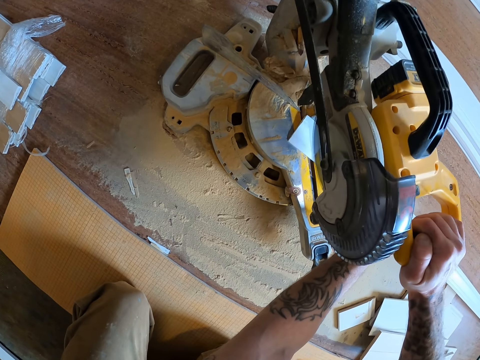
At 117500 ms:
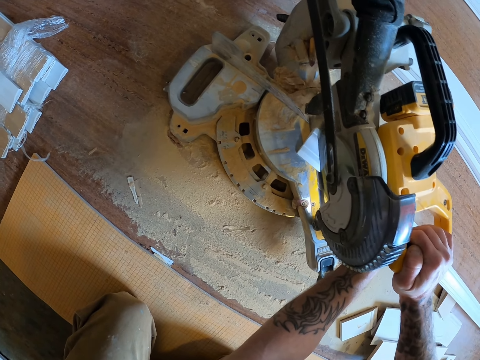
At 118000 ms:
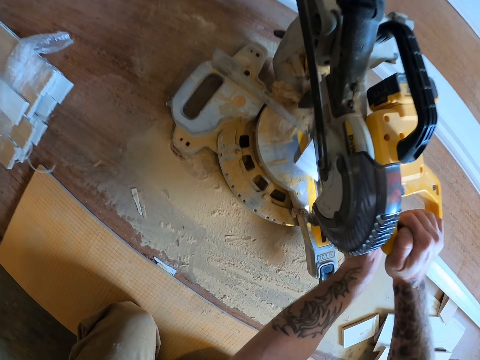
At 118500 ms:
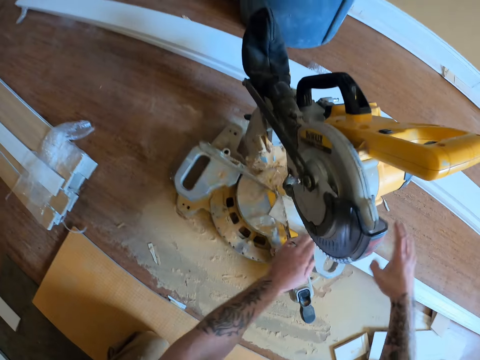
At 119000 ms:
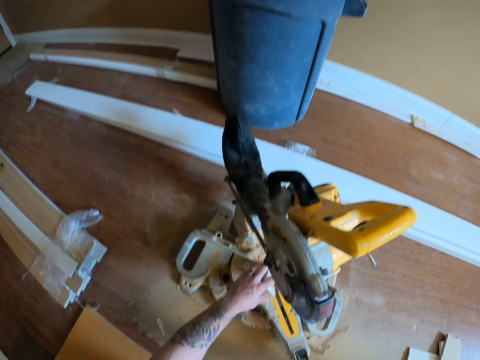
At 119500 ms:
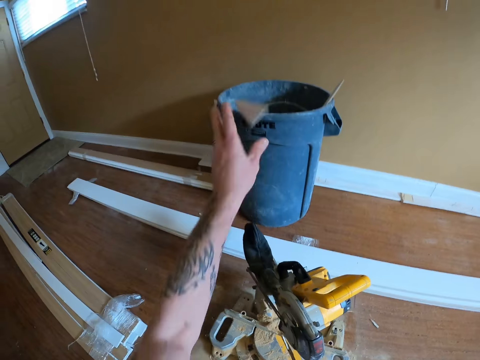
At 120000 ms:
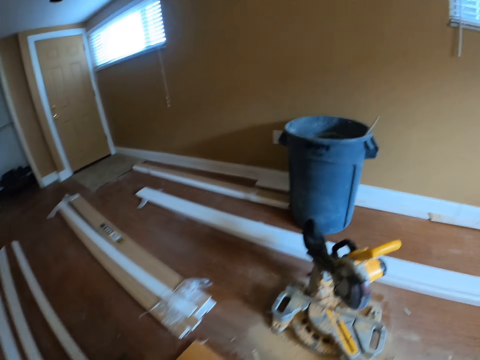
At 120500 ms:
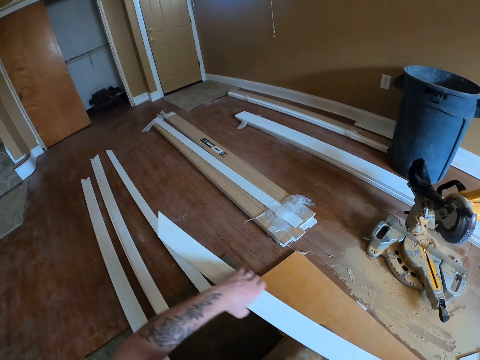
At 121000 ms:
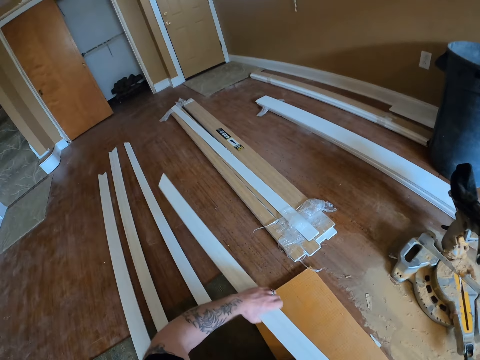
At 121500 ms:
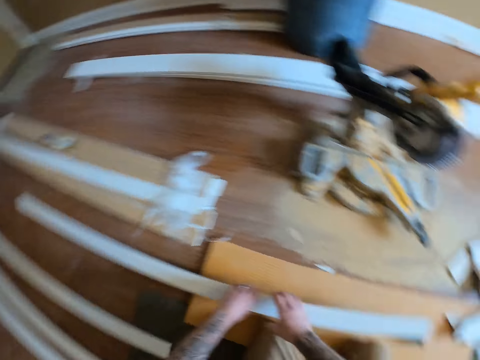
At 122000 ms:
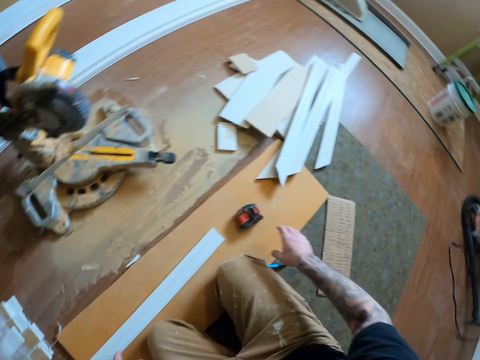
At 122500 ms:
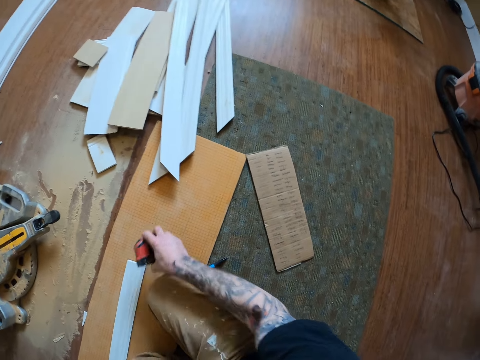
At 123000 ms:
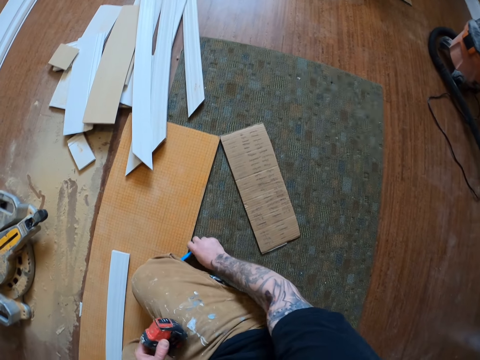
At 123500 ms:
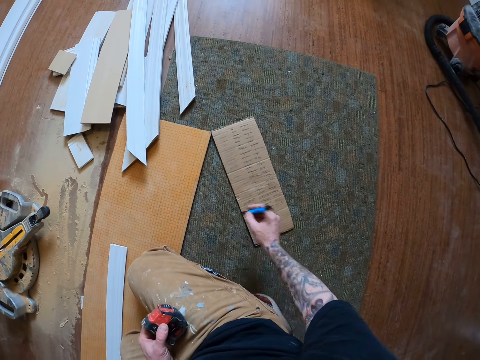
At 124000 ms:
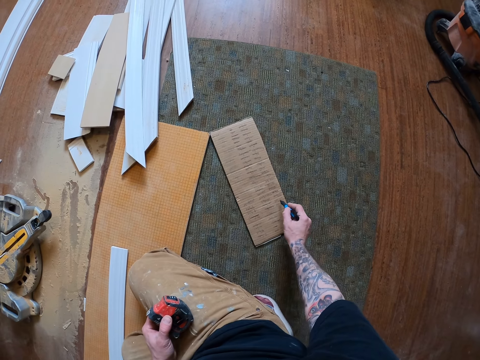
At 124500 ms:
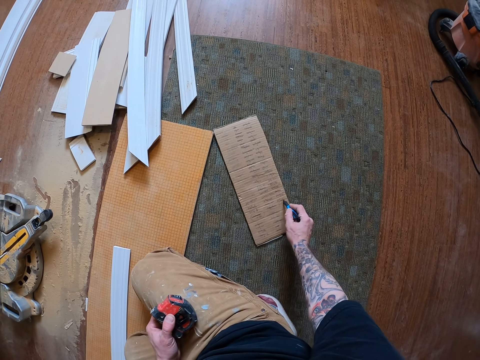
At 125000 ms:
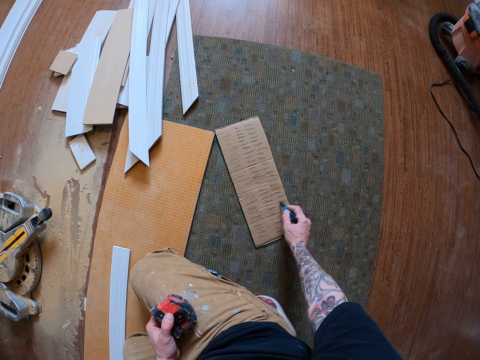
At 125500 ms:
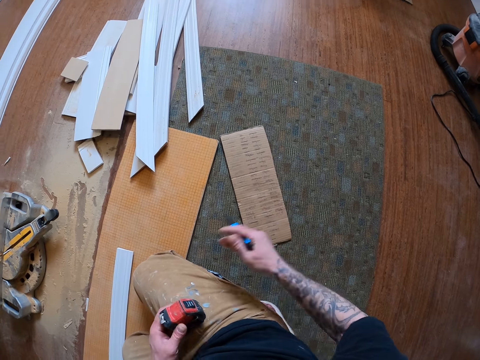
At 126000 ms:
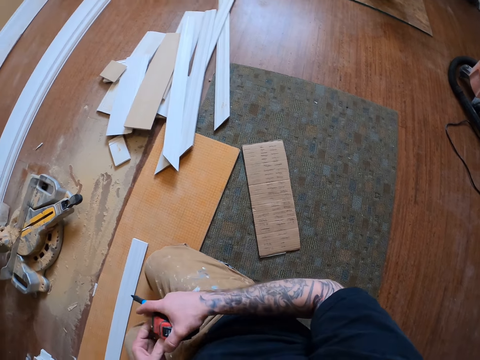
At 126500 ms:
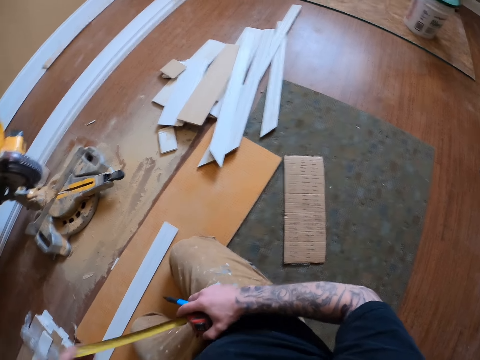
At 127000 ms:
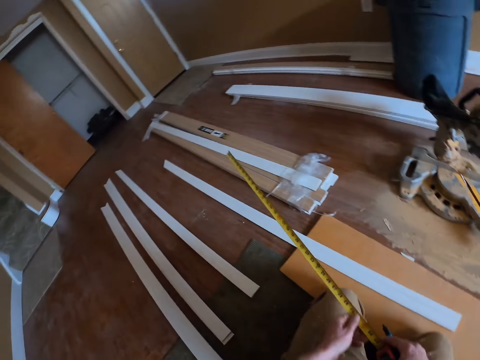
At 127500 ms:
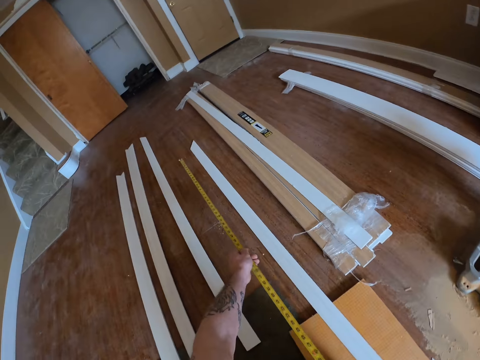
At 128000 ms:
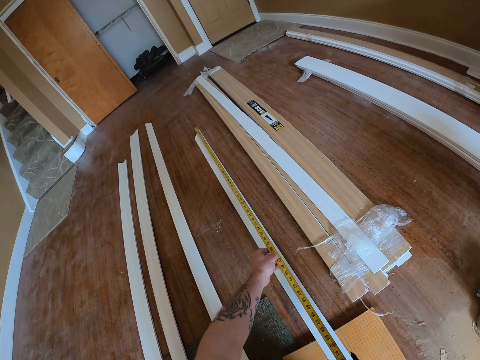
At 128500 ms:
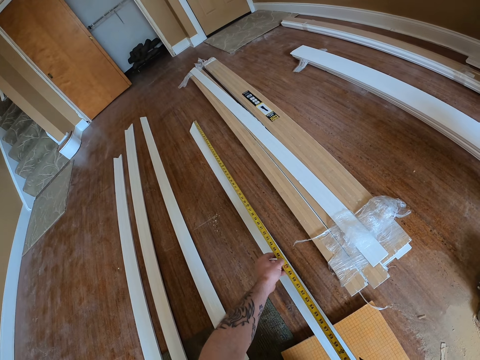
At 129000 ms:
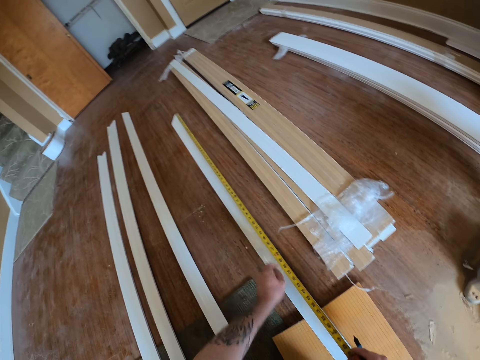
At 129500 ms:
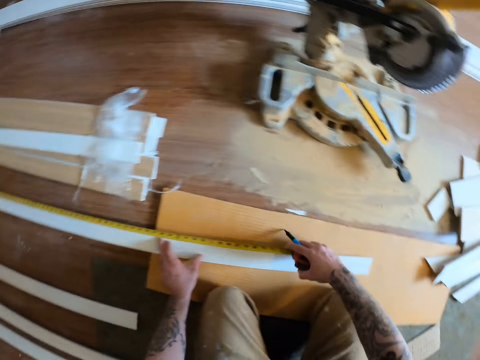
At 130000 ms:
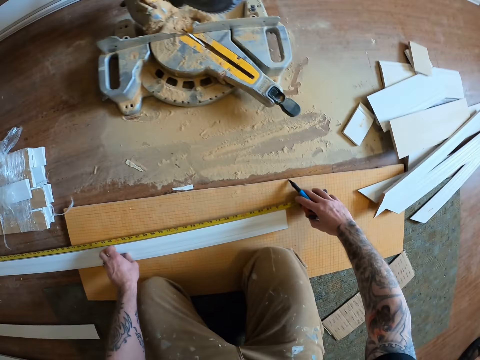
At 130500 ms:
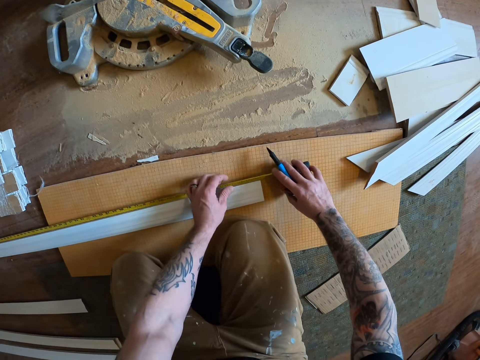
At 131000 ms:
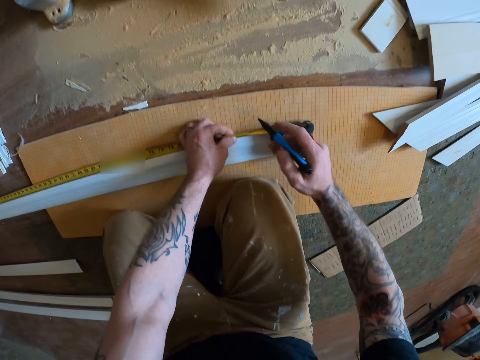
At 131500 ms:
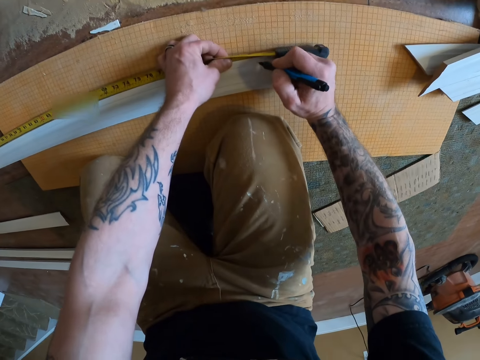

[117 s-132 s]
The camera wearer cuts the door casing. He picks up the piece of door casing and throws the cut-out piece of door frame into a big bucket. He puts down the door casing. He picks up the measuring ruler, the CenterPoint tape measure, from the floor with his right hand. He picks up a ball pen from the floor with his right hand. He makes a mark on the carton with the ball pen. He pulls the tape measure. He measures the door frame with the measuring tape. He puts his hand on the door casing.

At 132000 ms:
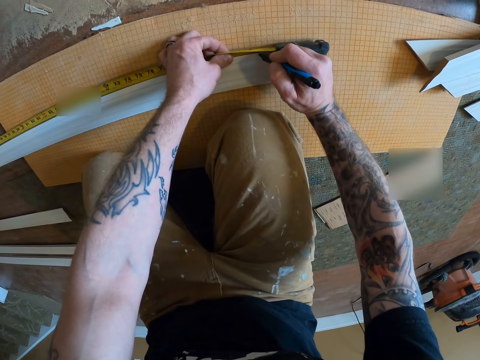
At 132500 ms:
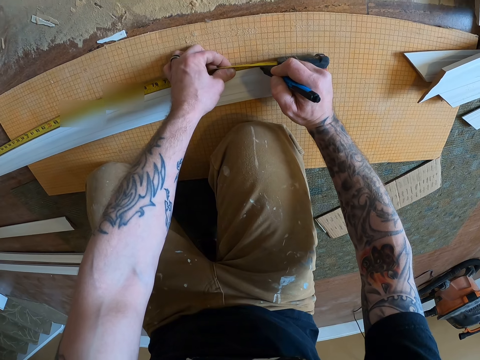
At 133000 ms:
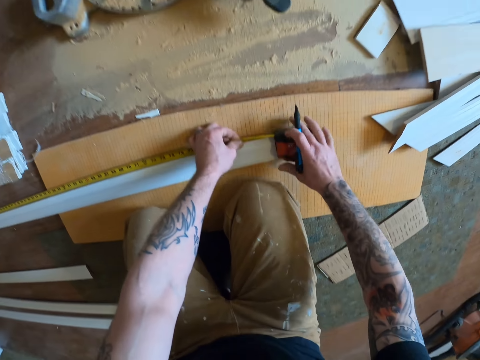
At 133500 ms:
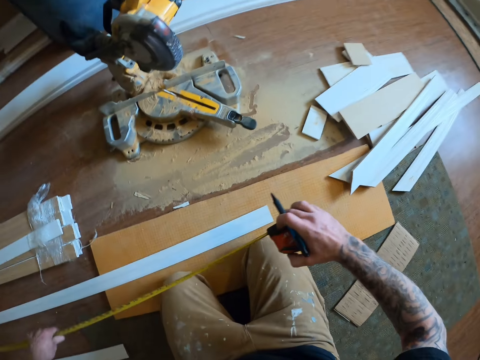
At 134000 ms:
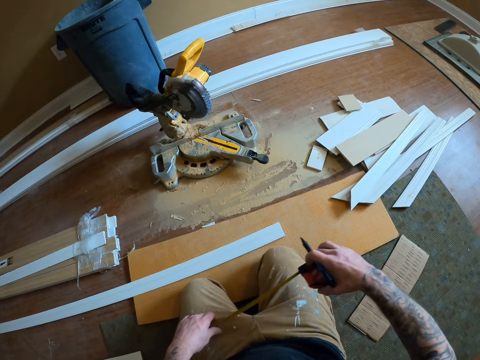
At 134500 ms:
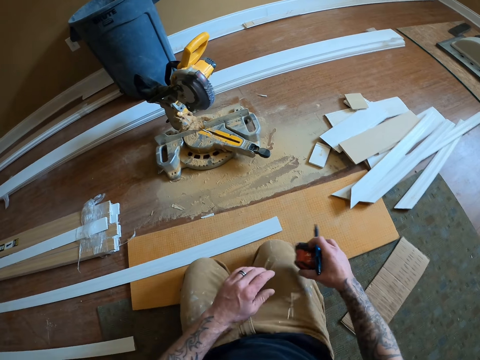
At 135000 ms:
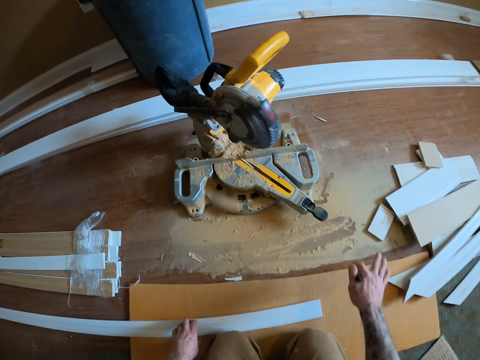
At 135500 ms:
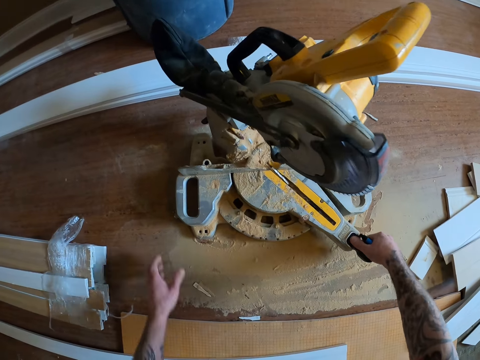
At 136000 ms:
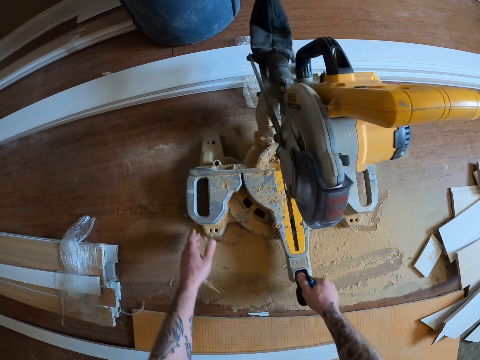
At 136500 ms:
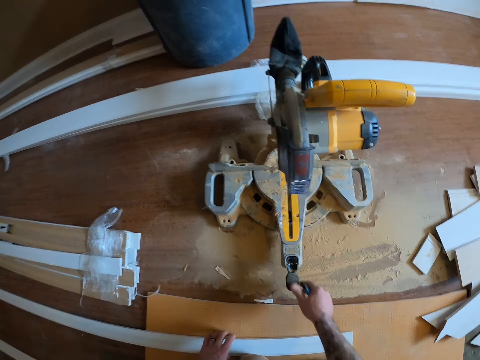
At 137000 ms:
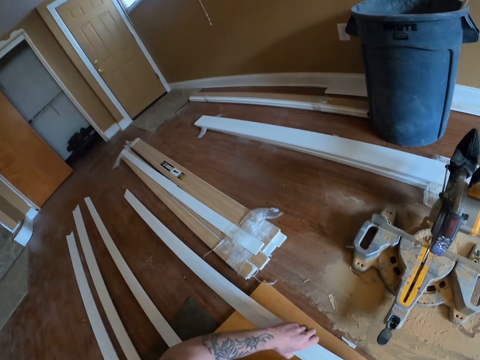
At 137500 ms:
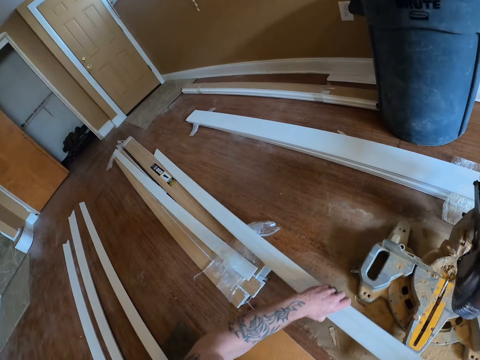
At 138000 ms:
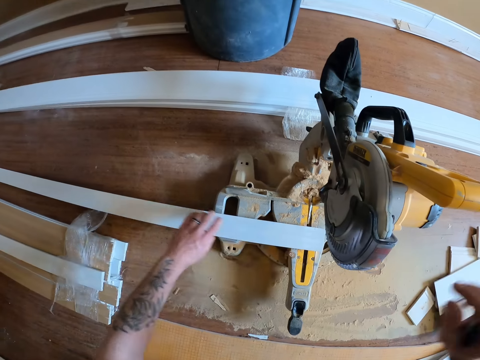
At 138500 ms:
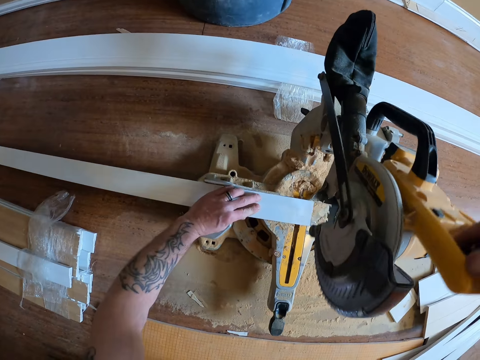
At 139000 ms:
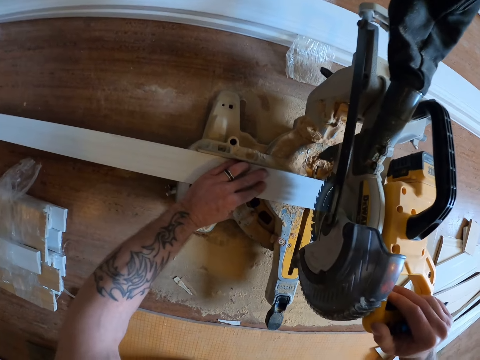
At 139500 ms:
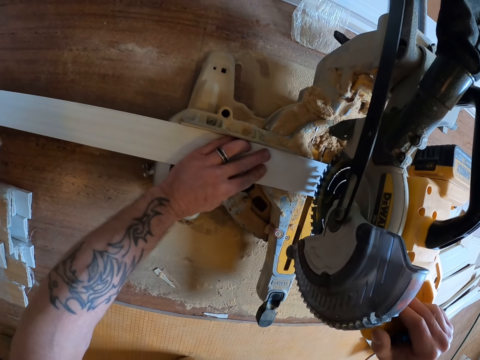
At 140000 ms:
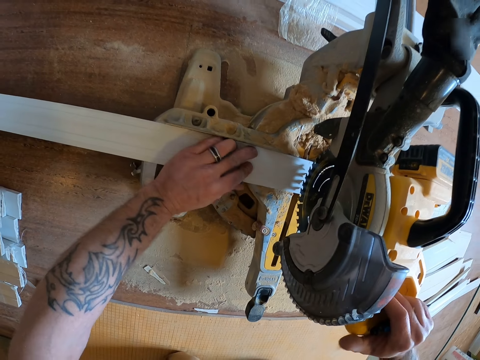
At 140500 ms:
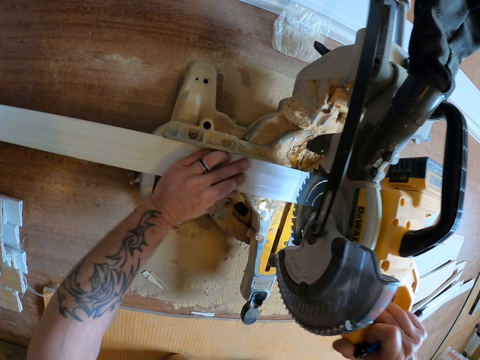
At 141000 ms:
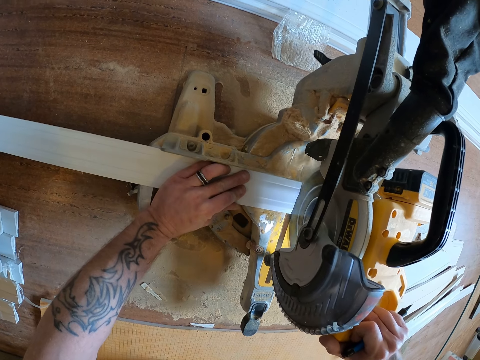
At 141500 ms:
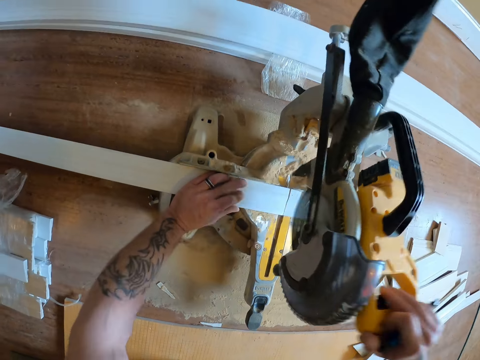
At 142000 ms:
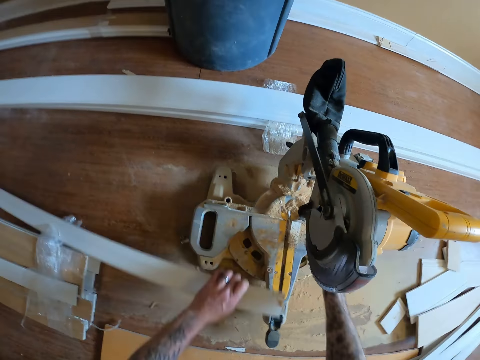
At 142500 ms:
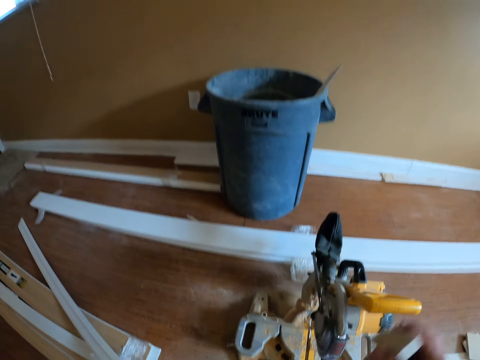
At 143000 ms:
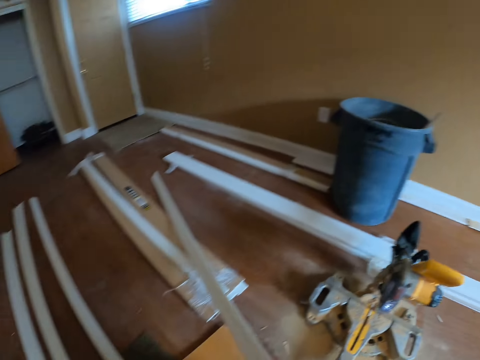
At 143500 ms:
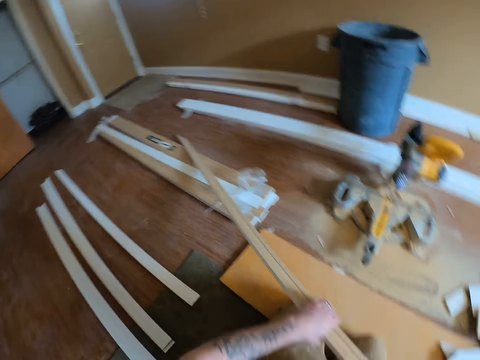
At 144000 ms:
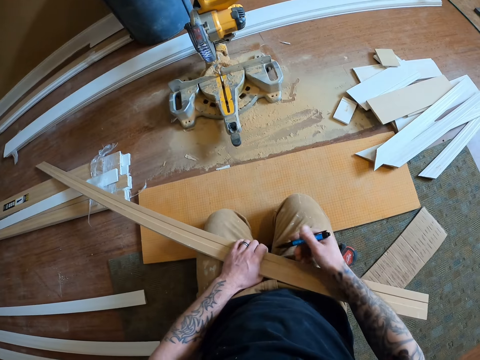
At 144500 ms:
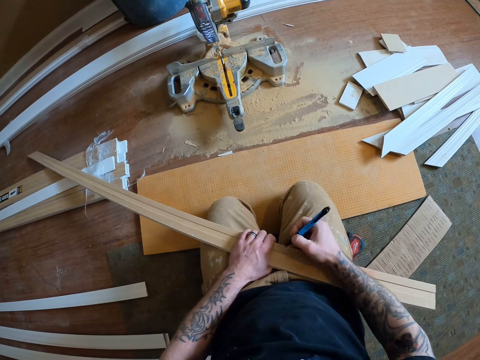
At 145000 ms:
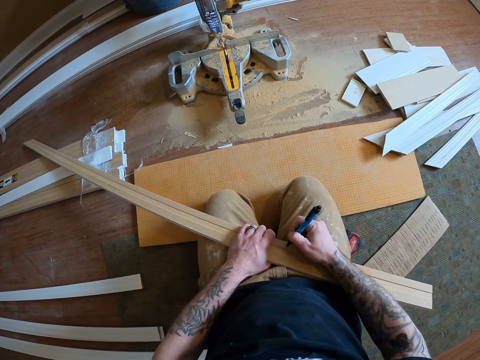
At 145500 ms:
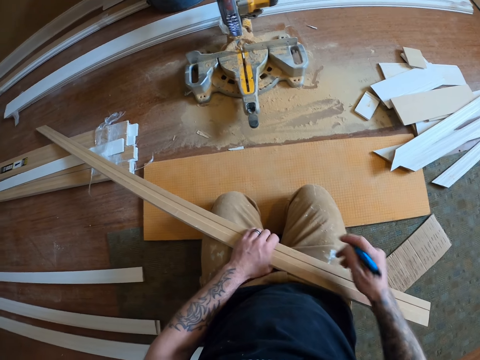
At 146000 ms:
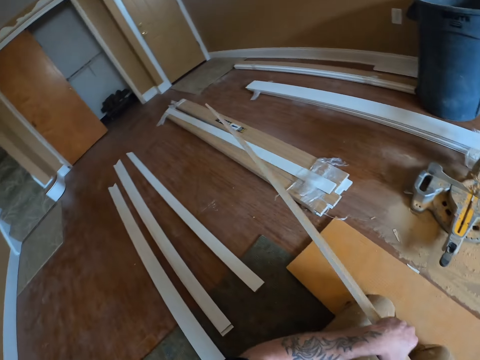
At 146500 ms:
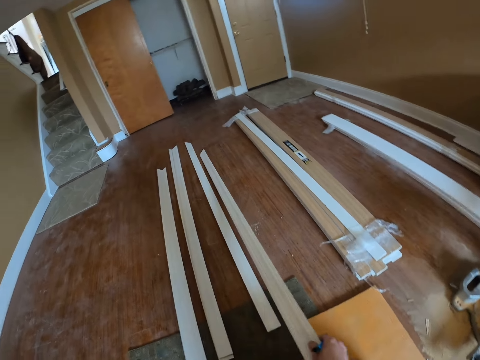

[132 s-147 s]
The camera wearer makes a mark on the door frame with the ball pen. He folds the measuring tape. He drops the measuring tape on the floor. He adjusts the sander with his hands. He picks up the door casing. He moves the third door frame to the sander. He cuts the third door frame with the sander. He picks up the piece of door casing and throws the cut-out piece of the third door frame into the big bucket. He puts the door casing on his lap. He makes a mark on the third door frame with the ball pen.
